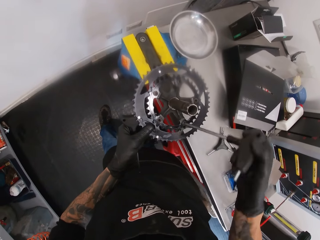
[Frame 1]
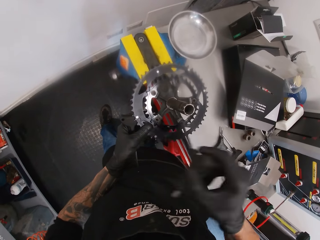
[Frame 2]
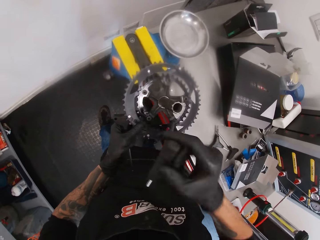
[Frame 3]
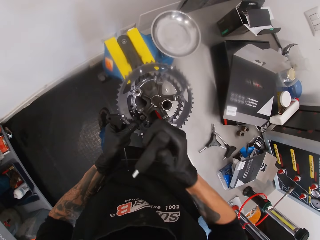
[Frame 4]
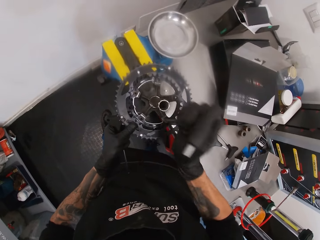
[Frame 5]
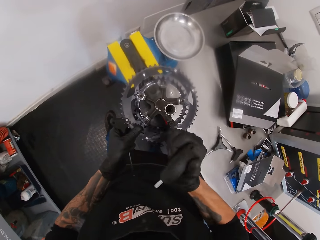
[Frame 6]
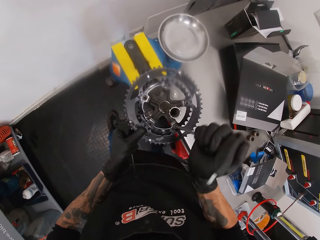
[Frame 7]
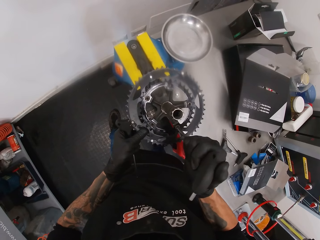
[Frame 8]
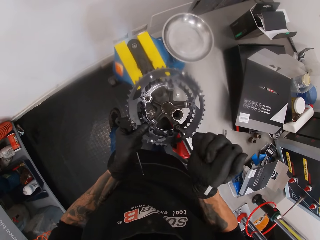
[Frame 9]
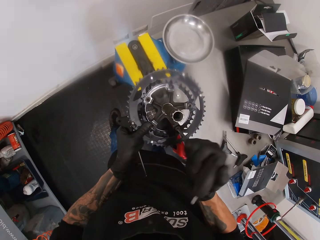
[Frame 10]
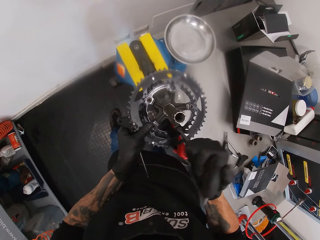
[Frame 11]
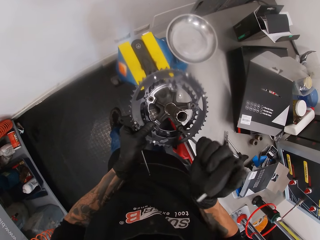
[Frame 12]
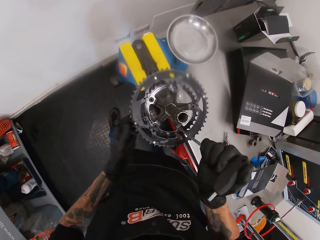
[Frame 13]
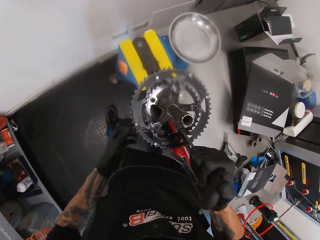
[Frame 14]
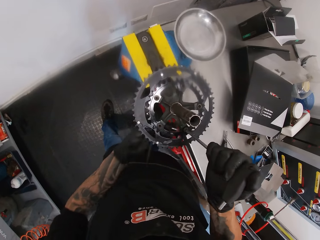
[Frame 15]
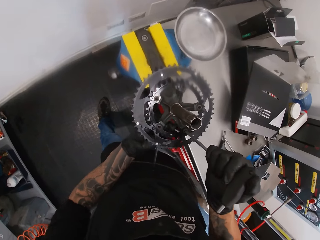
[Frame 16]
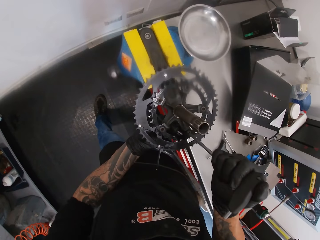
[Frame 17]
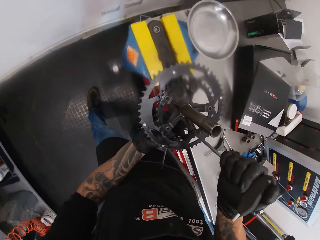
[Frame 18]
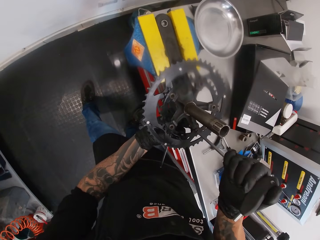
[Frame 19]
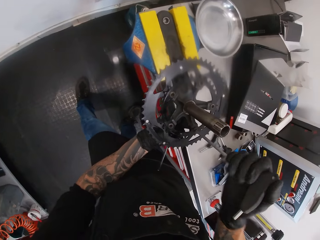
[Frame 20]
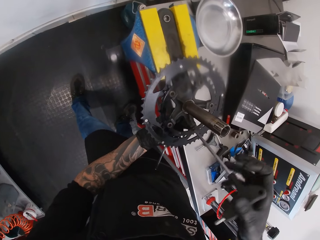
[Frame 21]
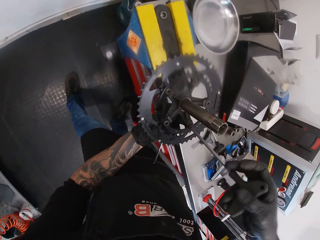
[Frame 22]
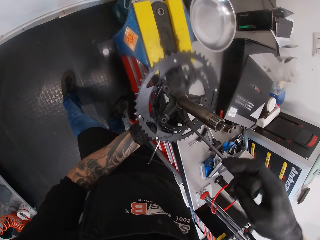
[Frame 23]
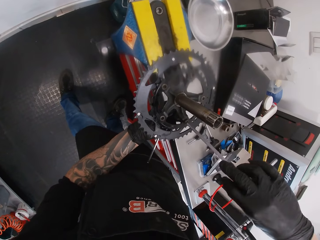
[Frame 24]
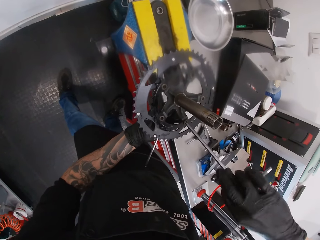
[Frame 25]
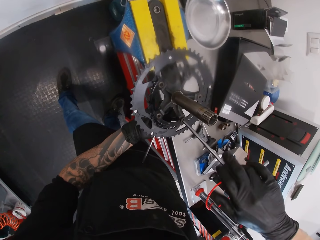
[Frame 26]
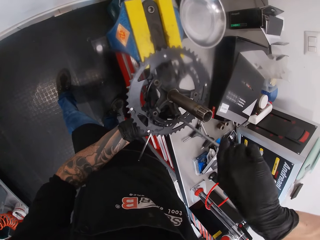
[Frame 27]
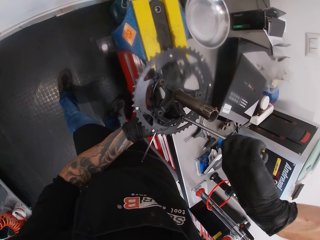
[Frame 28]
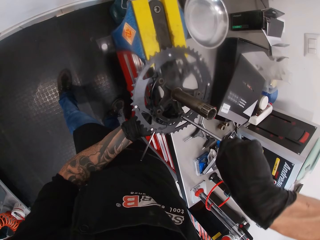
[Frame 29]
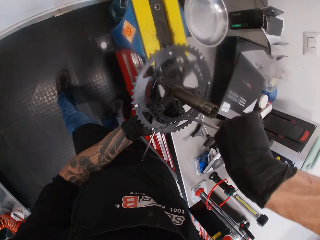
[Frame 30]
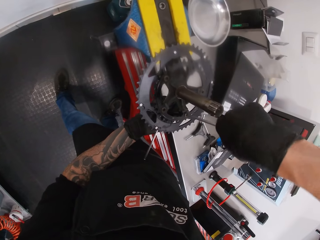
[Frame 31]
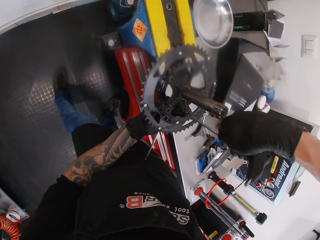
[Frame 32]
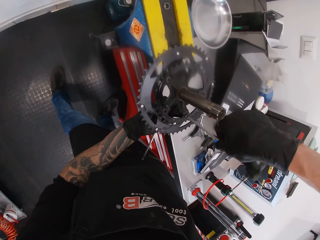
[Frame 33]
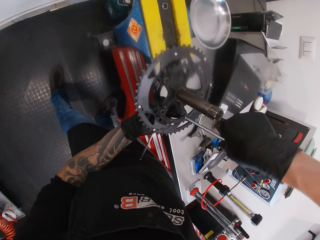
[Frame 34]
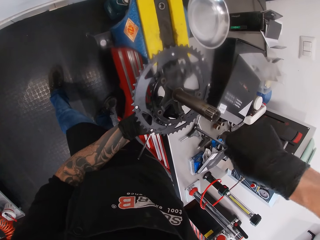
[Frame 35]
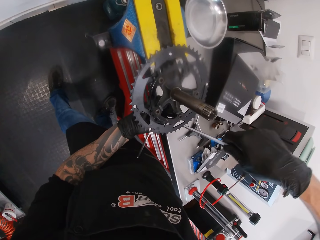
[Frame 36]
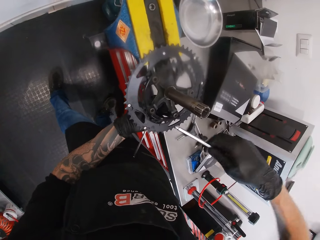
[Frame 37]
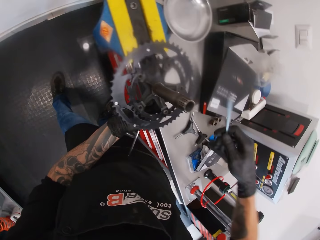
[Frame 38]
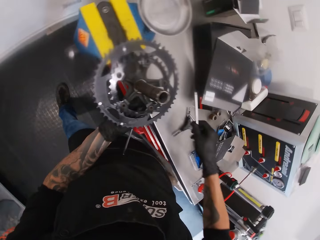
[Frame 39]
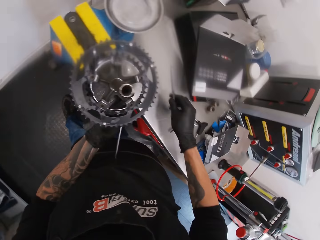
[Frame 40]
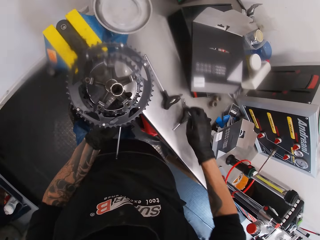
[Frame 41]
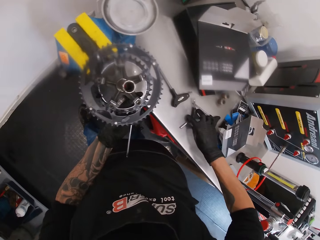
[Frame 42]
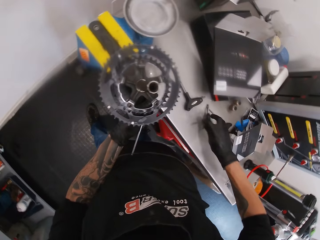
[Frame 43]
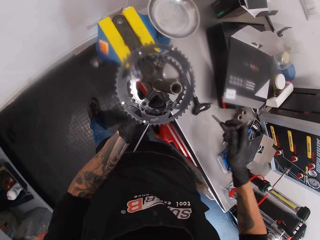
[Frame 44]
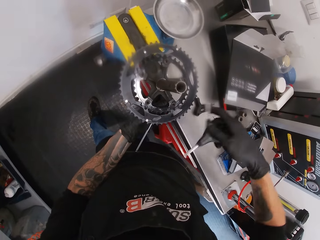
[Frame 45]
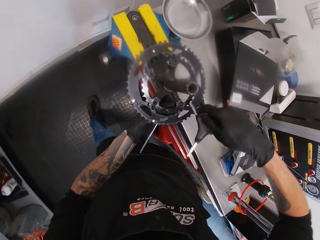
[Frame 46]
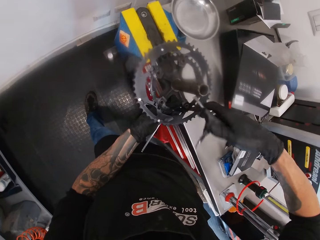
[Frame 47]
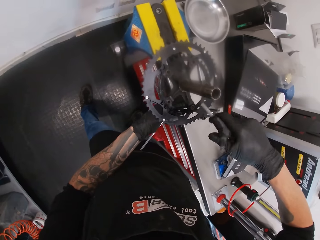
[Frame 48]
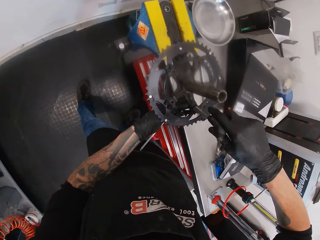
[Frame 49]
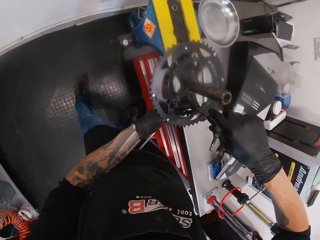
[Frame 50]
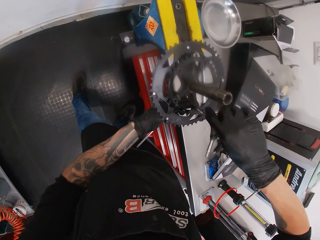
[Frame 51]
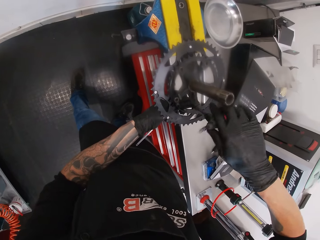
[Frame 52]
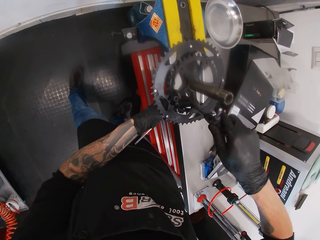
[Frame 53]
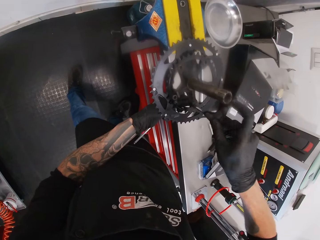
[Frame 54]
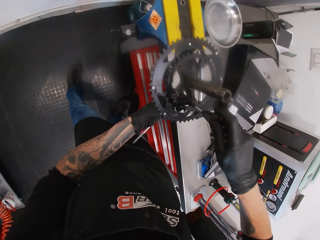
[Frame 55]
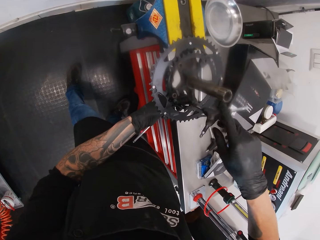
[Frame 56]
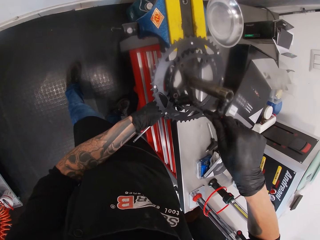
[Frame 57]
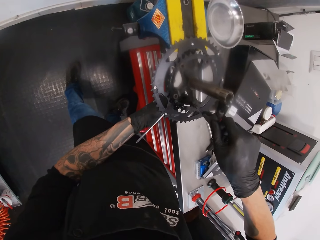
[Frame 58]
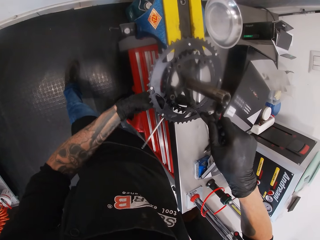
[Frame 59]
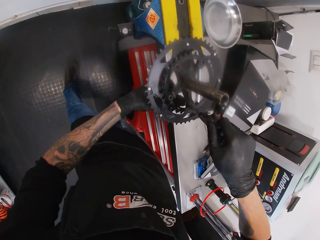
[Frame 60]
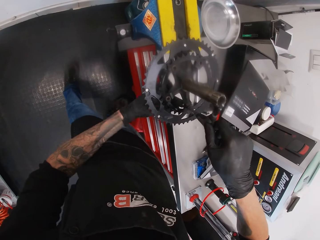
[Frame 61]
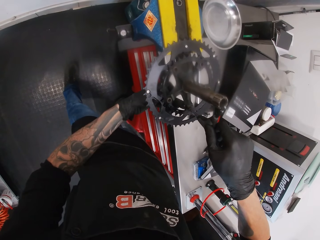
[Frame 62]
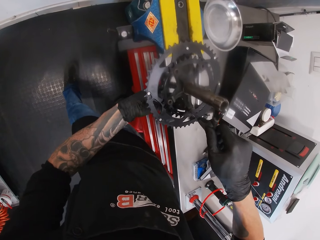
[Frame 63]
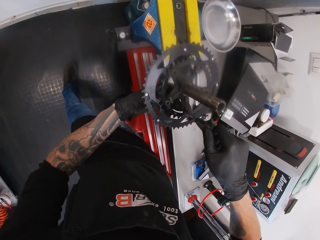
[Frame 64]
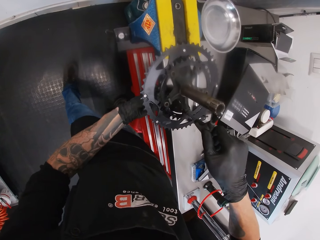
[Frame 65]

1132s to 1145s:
The camera wearer places the nut screwdriver in his left hand on the nut at the base of the chainring. He turns the nut screwdriver in his right hand. He drops the nut screwdriver in his right hand on the workbench. He picks up a nut screwdriver from the workbench with his right hand. He places the nut screwdriver in his right hand on the bolt in the chainring. He tightens the bolt and nut with the nut screwdrivers in his hands.

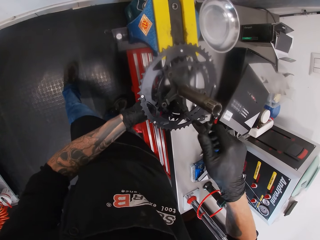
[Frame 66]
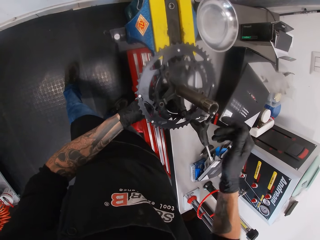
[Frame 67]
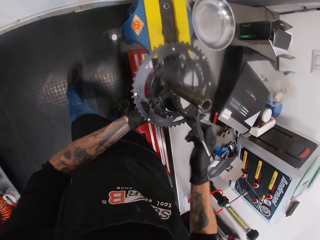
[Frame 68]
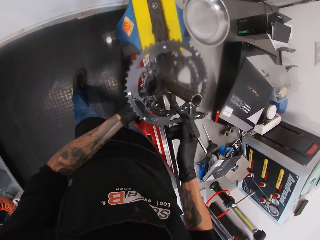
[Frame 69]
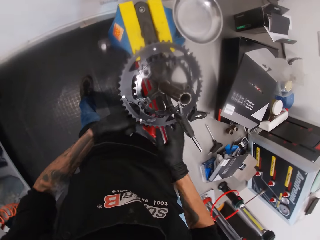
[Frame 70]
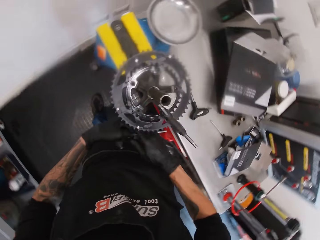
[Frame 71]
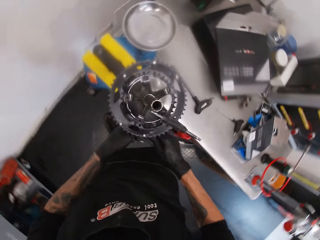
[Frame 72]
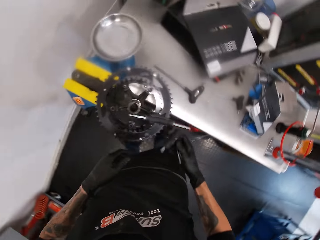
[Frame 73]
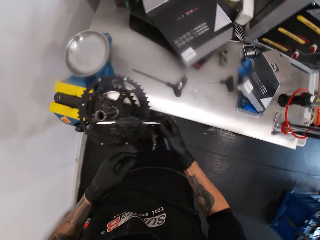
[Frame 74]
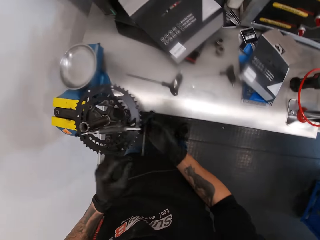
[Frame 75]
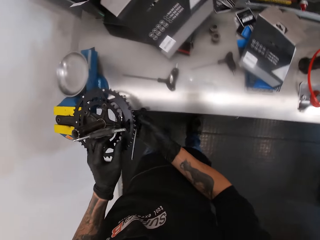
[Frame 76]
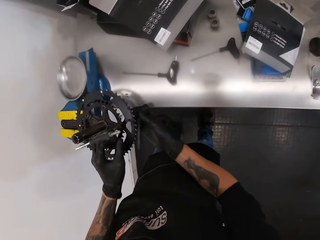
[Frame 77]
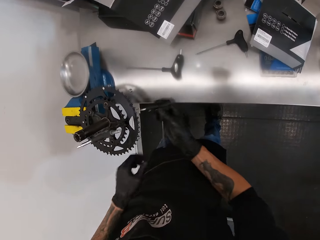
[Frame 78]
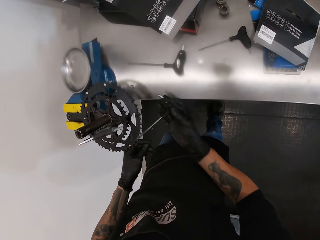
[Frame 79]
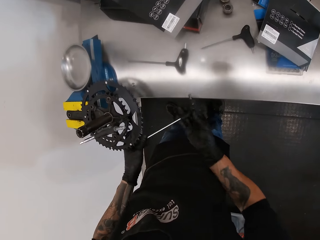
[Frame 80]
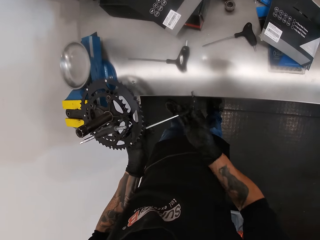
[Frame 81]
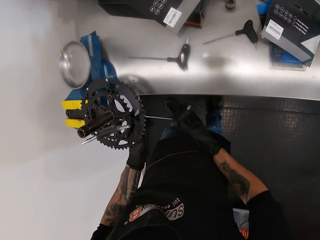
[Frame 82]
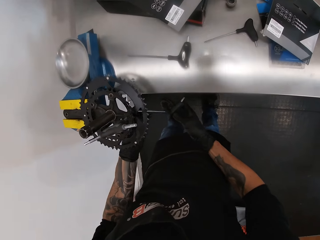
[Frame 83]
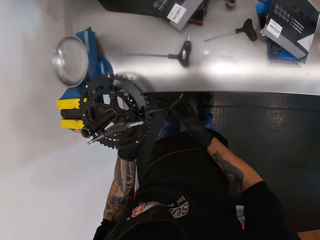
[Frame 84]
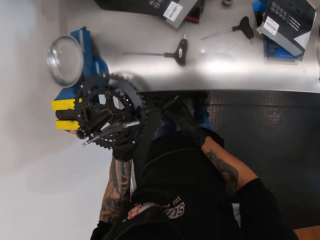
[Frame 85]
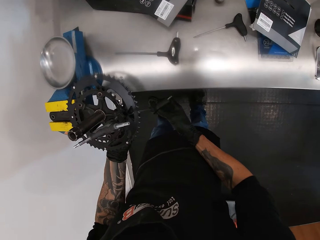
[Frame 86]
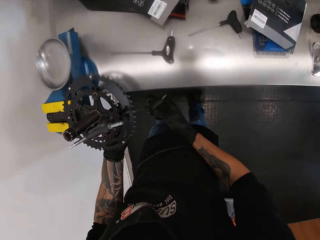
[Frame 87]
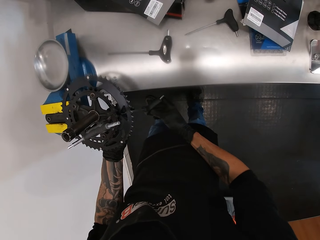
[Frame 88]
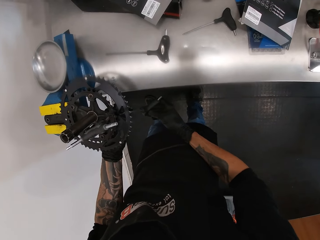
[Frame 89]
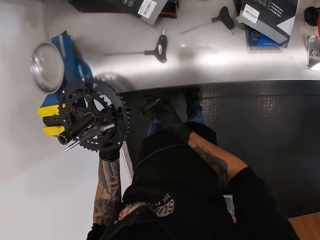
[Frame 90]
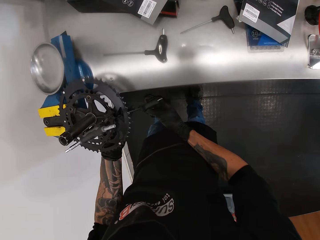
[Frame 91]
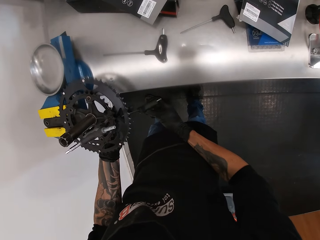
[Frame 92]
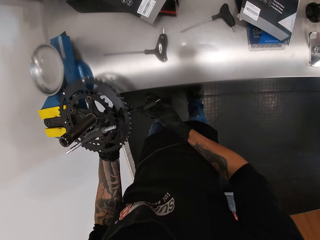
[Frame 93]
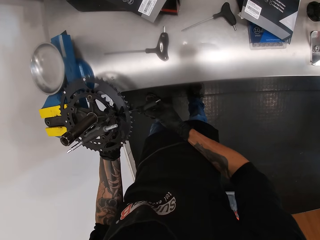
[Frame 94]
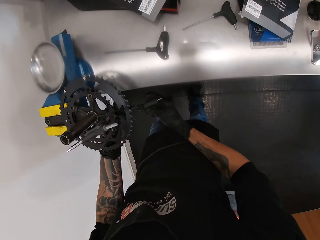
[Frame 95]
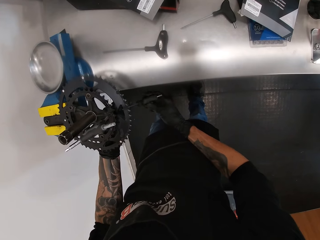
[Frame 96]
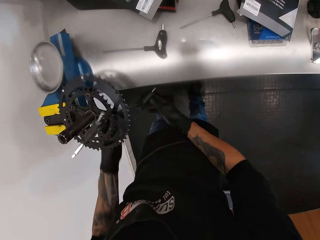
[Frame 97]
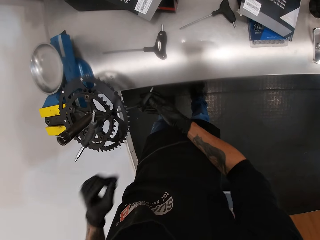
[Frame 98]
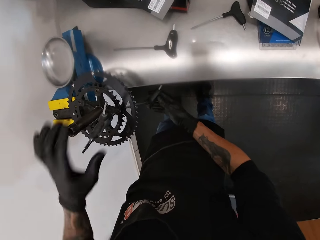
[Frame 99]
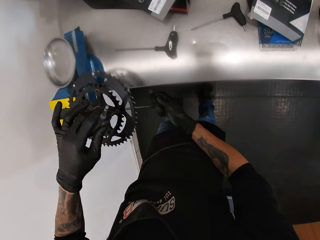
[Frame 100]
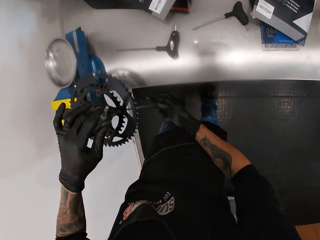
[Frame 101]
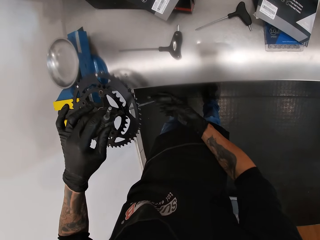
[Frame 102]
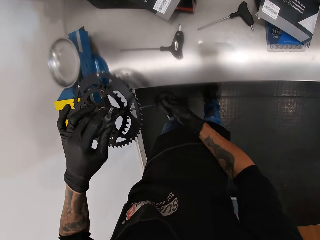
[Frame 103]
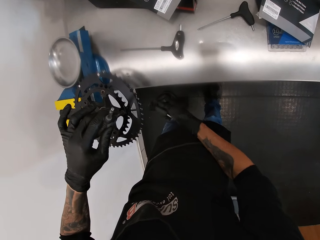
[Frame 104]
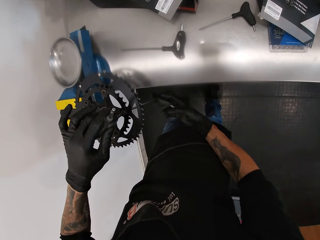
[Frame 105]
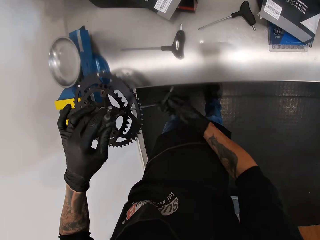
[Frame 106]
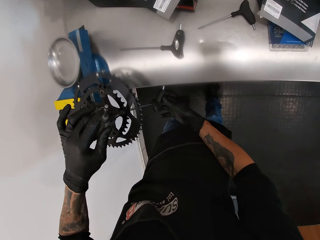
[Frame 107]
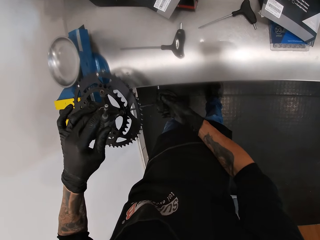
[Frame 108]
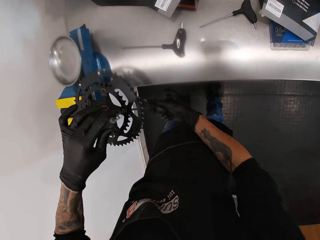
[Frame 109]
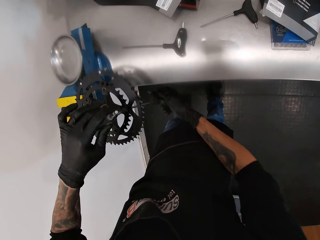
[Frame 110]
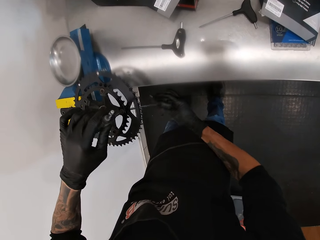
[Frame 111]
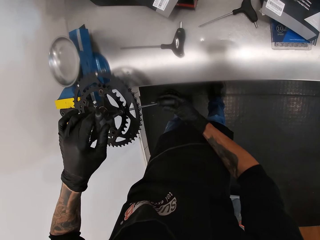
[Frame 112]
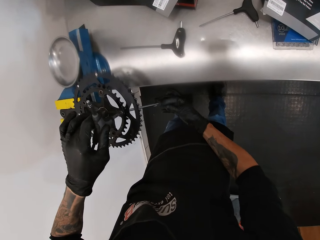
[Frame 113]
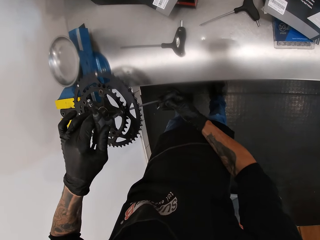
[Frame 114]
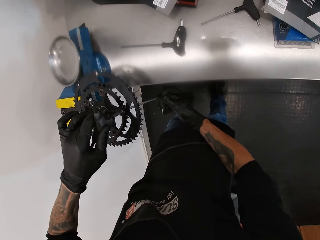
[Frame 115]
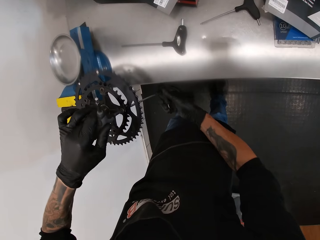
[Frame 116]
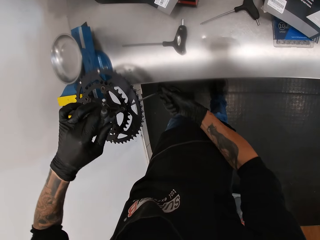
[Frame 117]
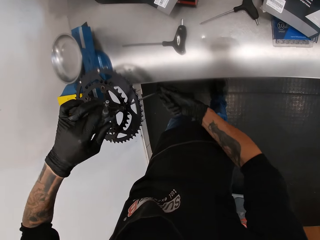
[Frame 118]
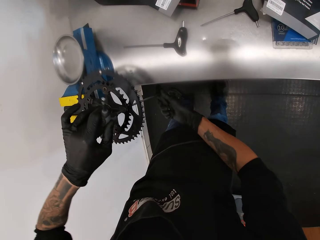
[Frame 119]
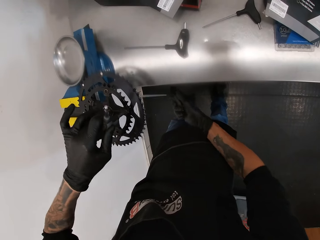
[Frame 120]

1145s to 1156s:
The camera wearer leaves the nut screwdriver in his right hand on the bolt in the chainring. He passes the nut screwdriver from his left hand to his right hand. He fixes the bolt on the nut by the base of the chainring using both hands. He turns the nut screwdriver at the base of the chainring with his right hand. He holds the nut screwdriver on top of the chainring with his left hand. He tightens the bolt and nut with the nut screwdrivers in his hands.
